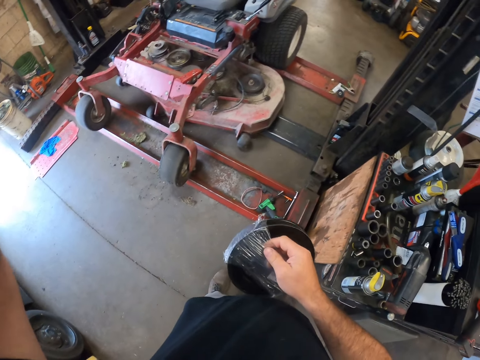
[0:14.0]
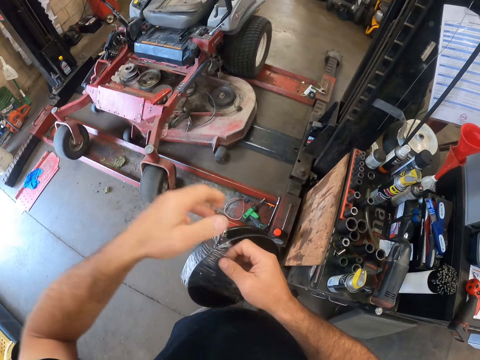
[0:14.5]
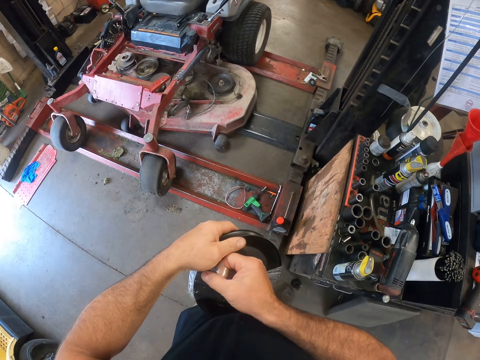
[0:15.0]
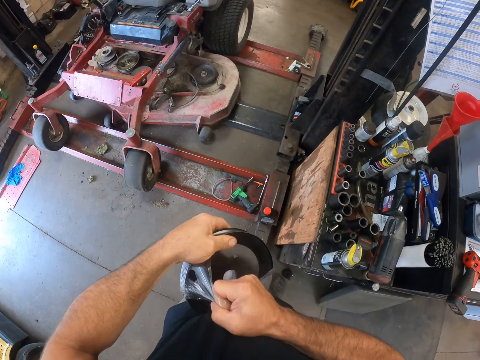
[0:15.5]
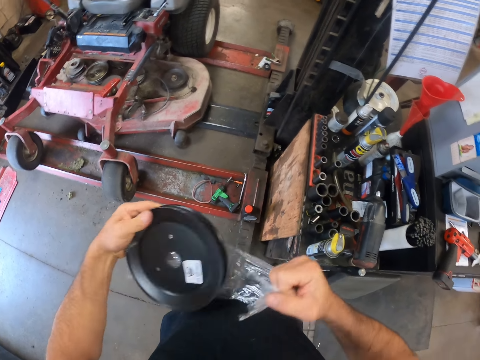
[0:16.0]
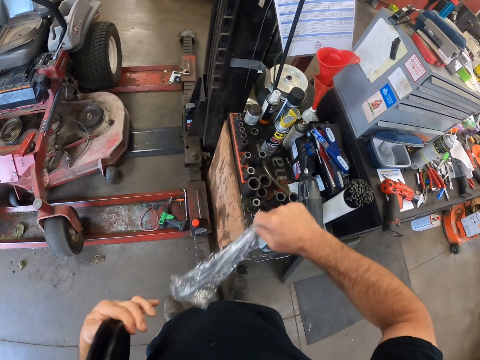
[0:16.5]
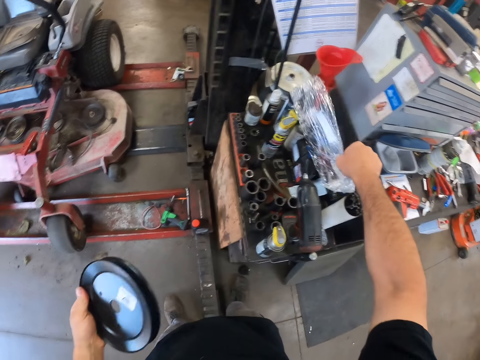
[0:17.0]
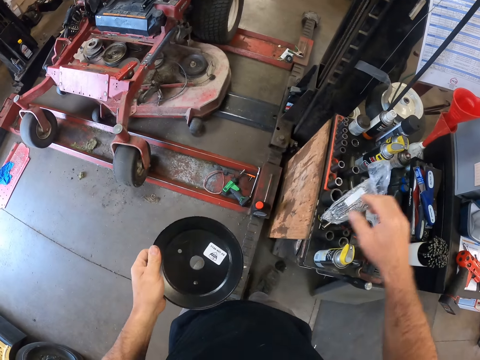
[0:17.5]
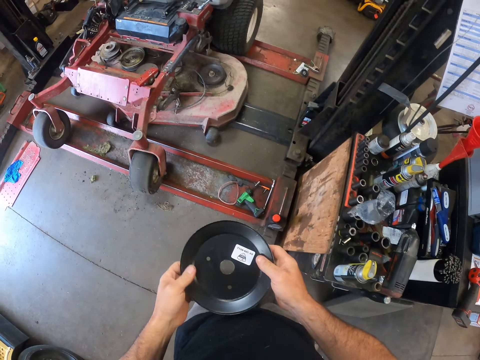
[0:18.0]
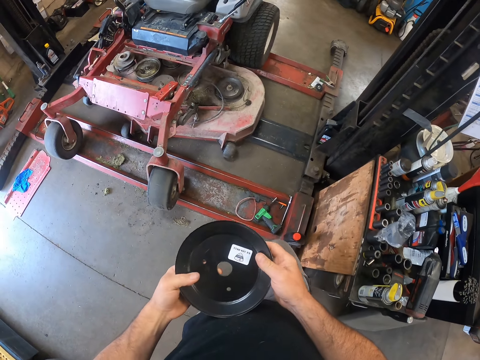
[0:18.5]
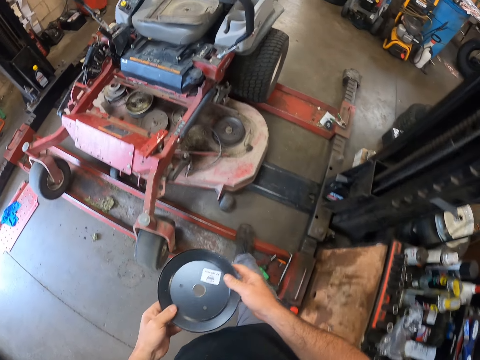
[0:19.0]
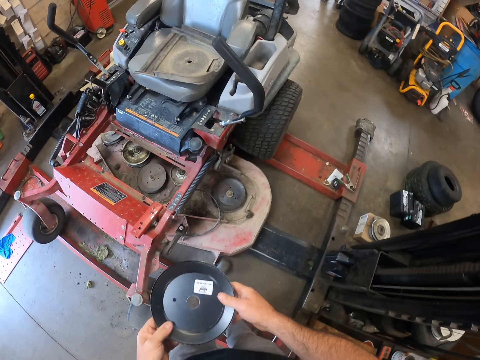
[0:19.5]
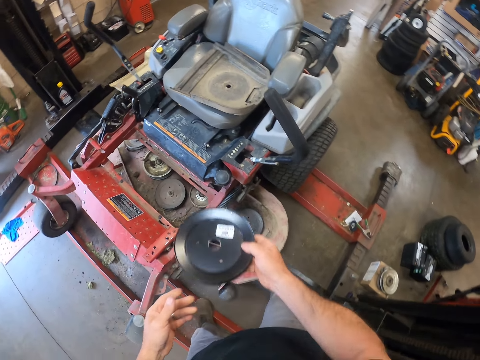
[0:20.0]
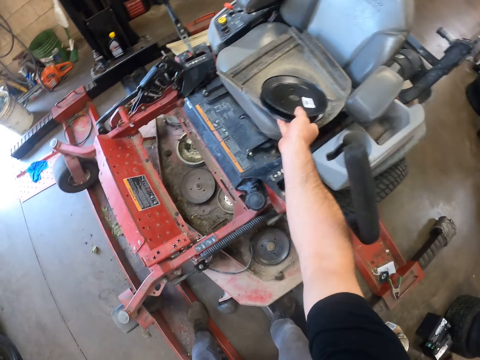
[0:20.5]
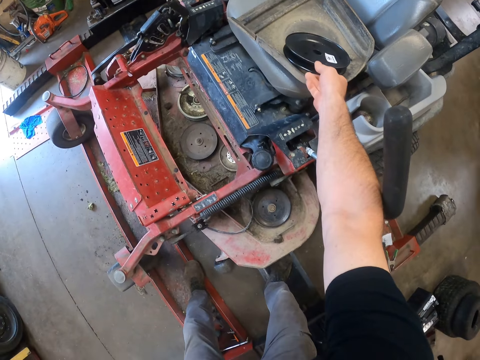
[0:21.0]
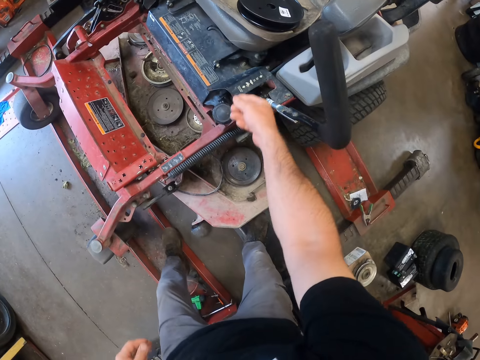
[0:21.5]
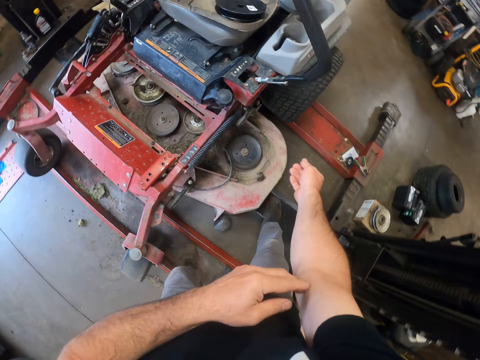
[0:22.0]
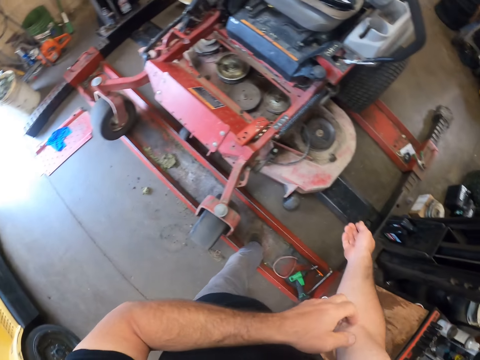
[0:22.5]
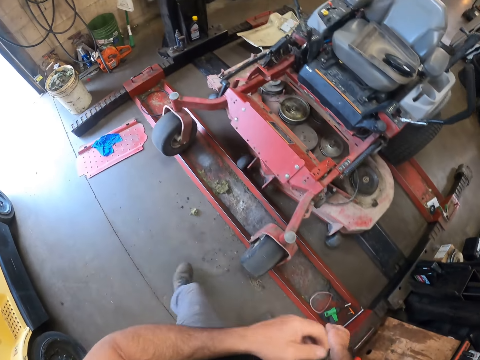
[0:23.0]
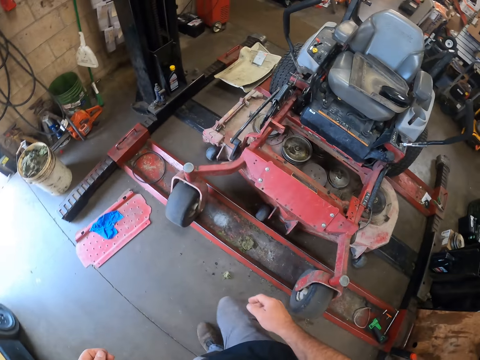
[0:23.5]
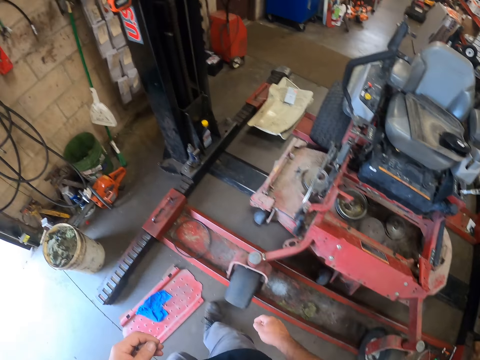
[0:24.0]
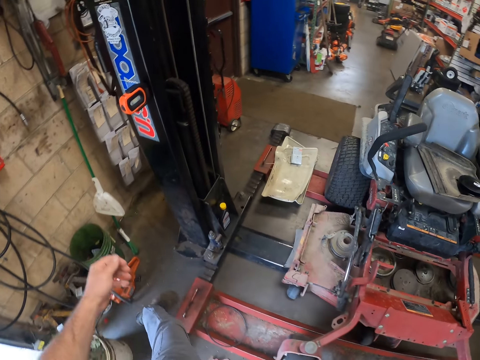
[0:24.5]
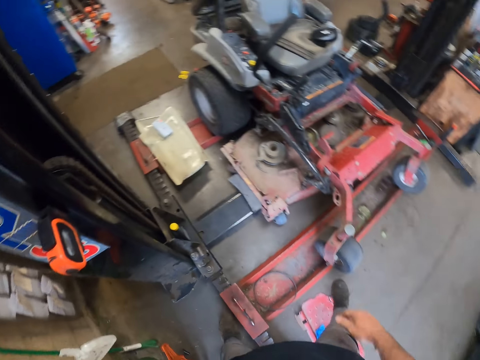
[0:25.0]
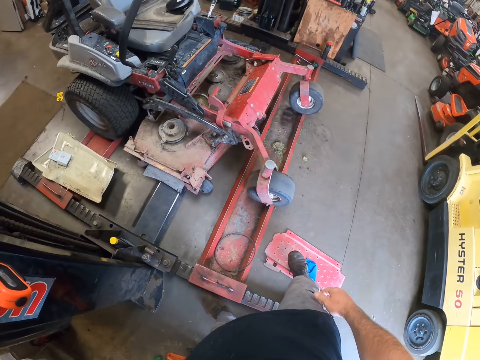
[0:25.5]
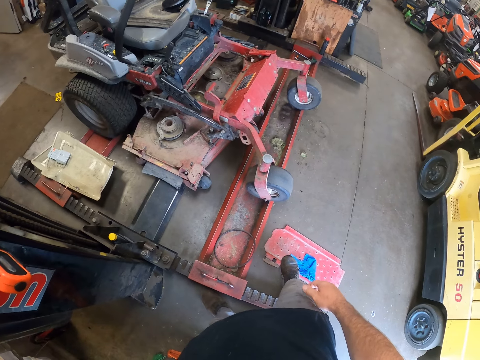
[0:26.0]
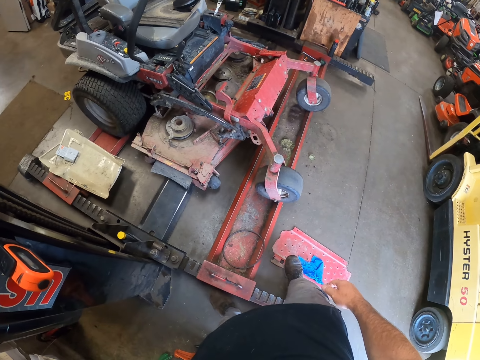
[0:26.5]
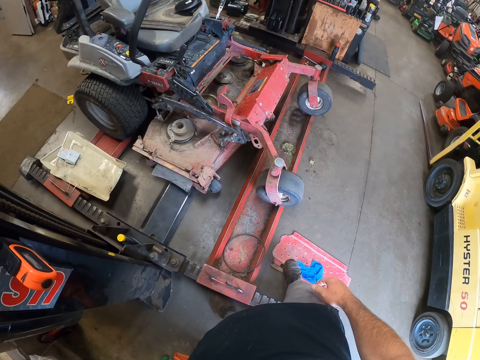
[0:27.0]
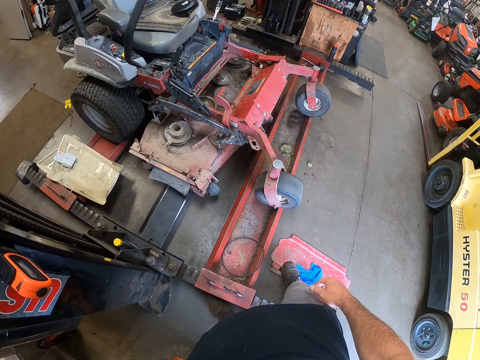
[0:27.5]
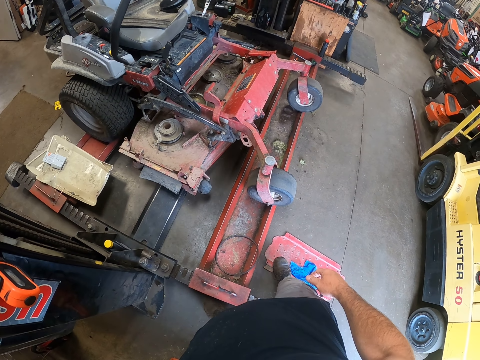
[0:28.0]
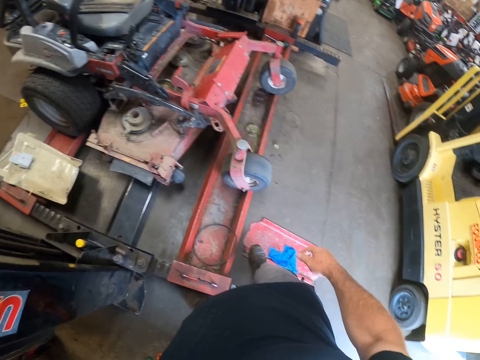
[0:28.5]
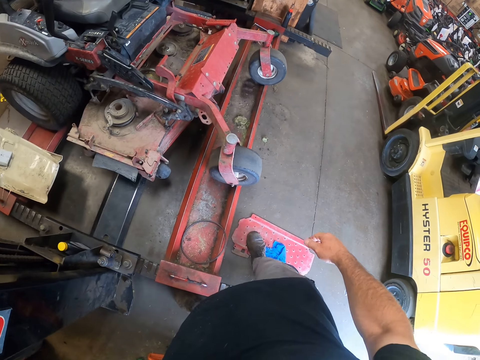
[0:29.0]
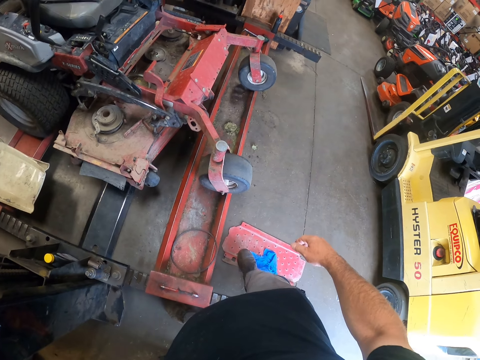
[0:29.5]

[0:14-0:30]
The camera wearer tears the polythene or nylon off the pulley. They throw the nylon on the cabinet top. They walk around the garage. They put the pulley on the lawn mower. They walk around the garage. They lift the lawn mower with the lawn mower lift.

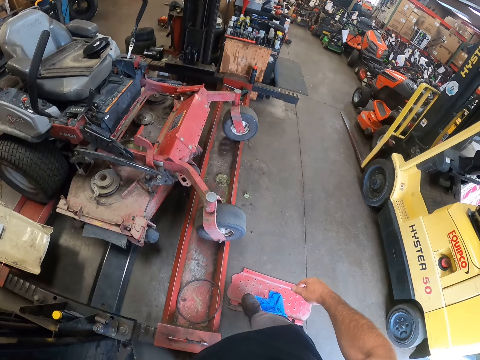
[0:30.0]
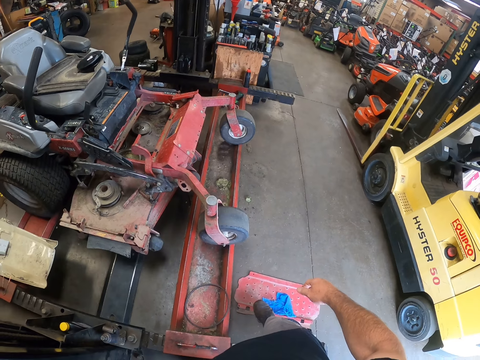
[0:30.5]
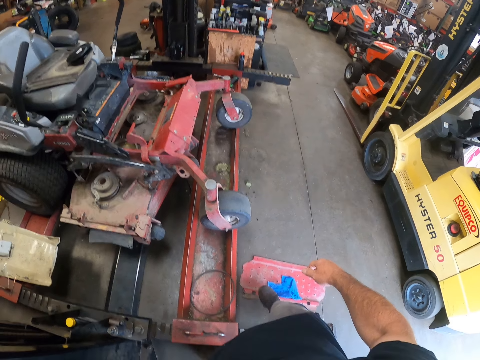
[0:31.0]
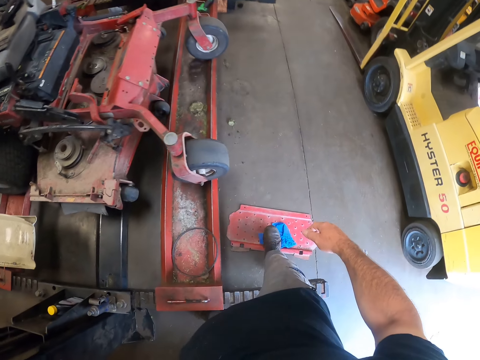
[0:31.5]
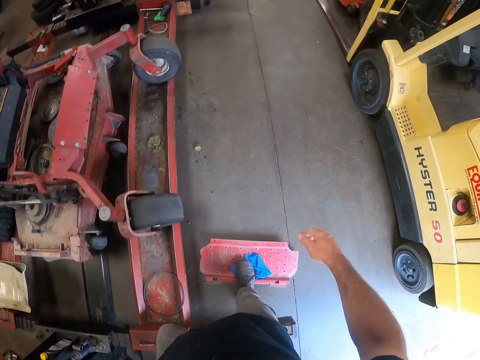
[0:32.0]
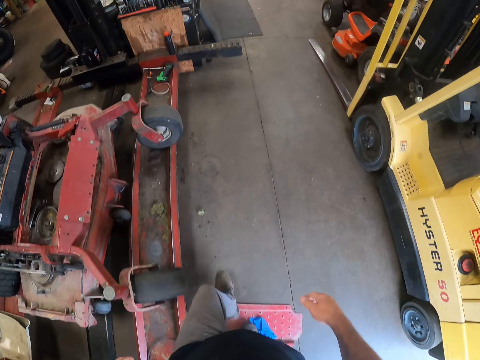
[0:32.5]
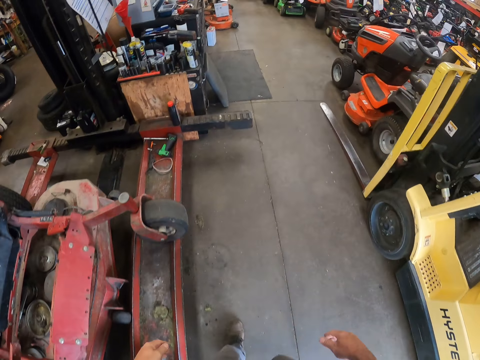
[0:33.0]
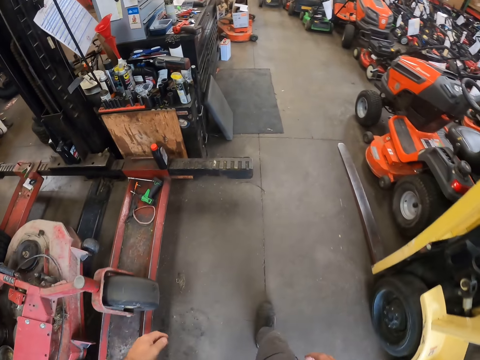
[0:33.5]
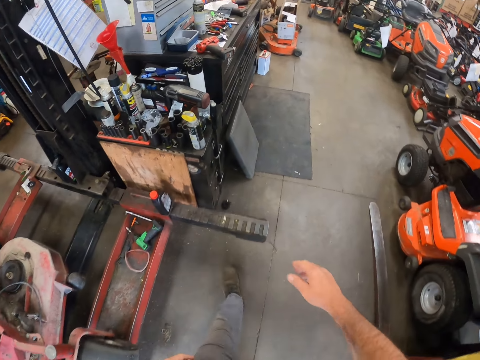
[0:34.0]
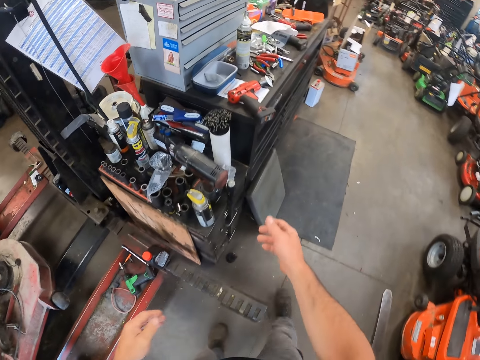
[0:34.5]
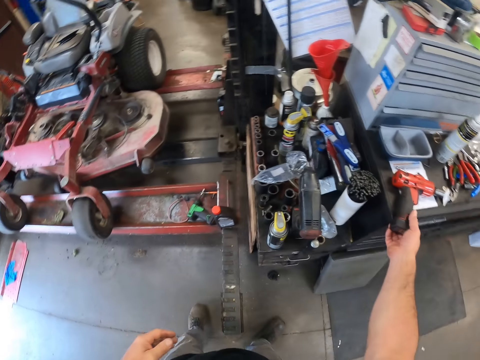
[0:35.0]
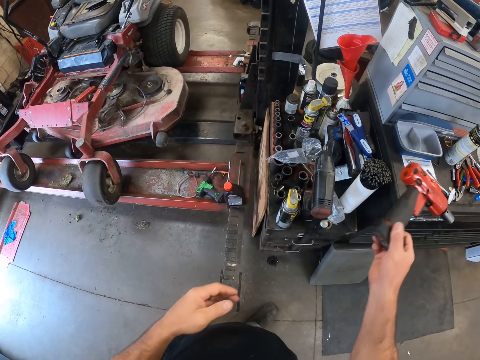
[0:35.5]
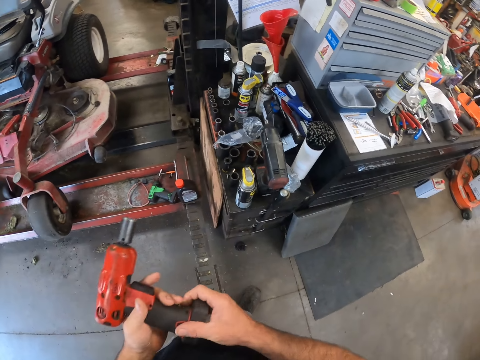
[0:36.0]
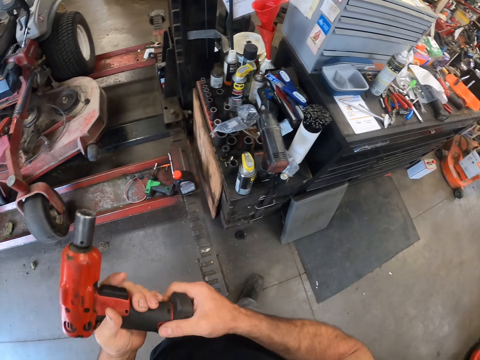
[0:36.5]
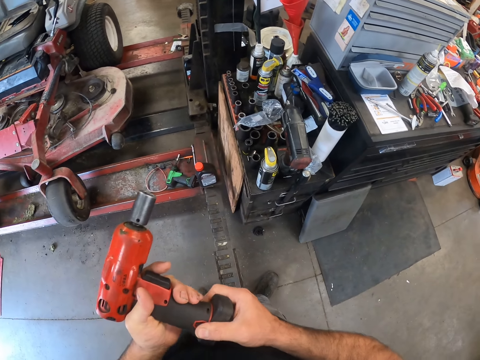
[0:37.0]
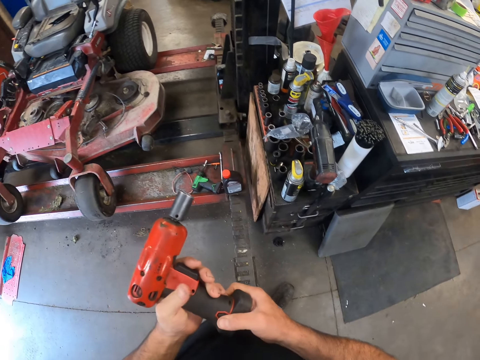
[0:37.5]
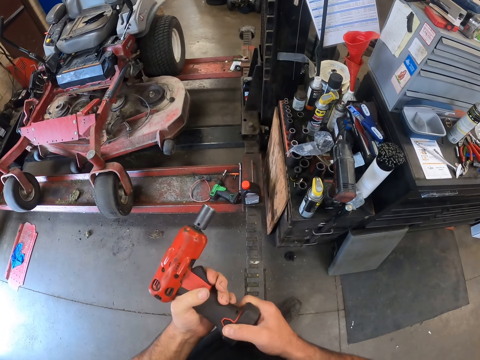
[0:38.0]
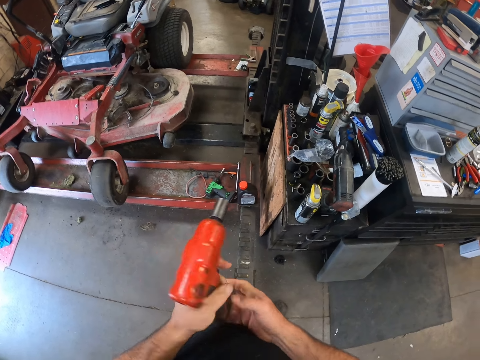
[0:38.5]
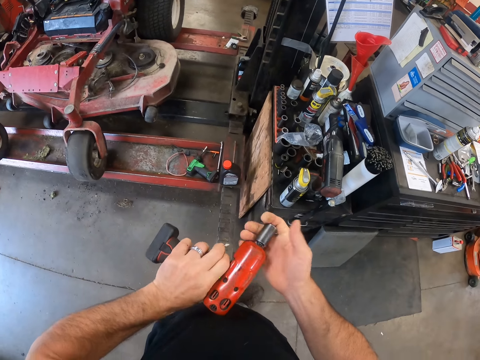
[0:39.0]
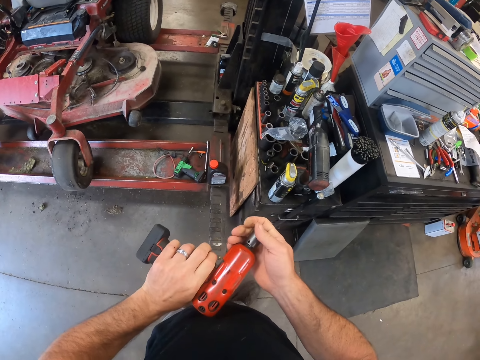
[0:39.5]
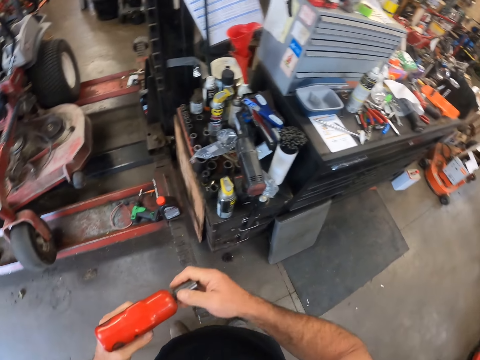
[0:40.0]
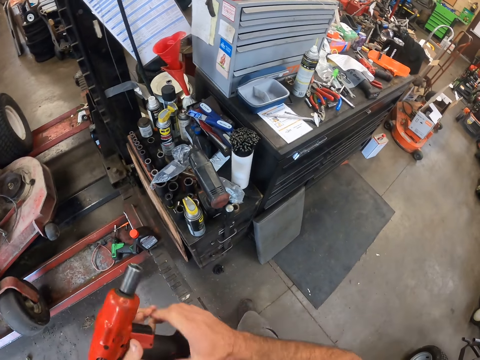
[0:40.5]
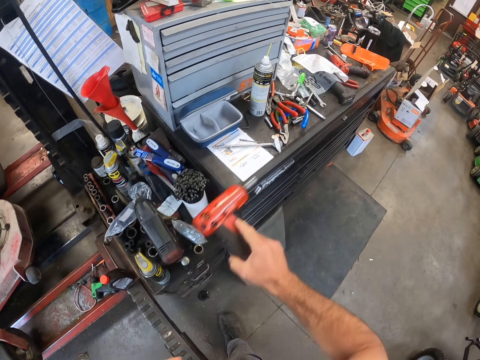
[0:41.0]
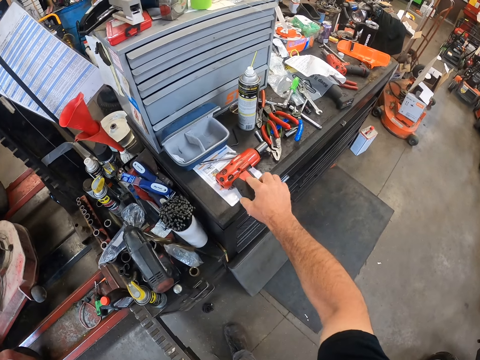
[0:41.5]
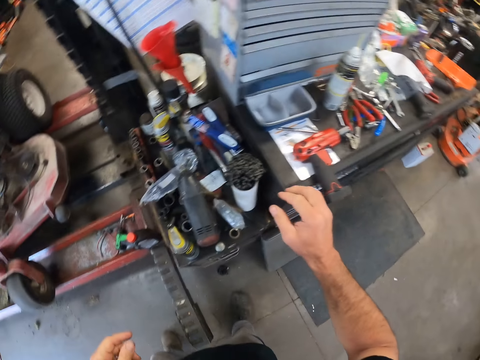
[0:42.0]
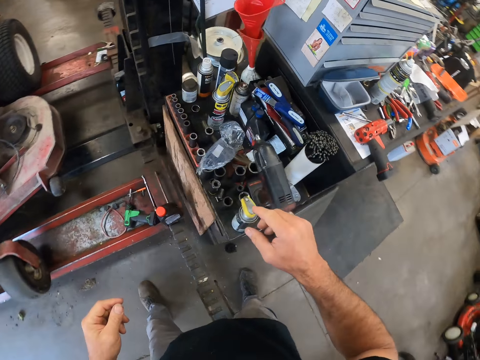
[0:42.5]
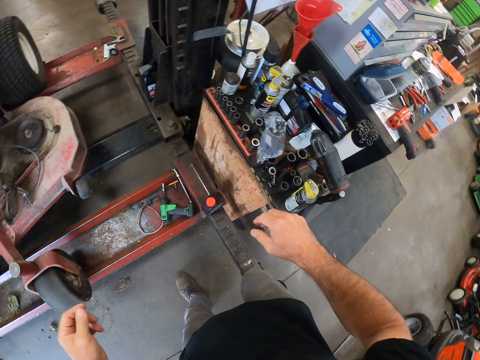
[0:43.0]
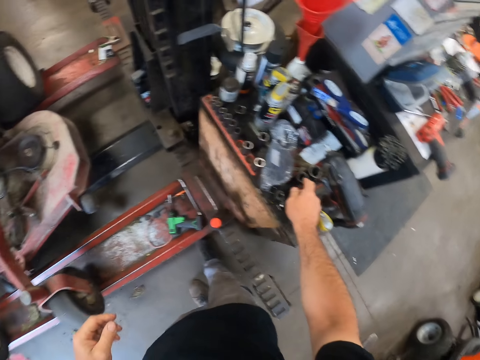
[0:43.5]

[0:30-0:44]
The camera wearer walks around the garage. They pick up a power drill or impact wrench on the cabinet top. They check the impact wrench. They tighten the battery of the power drill. They drop the power drill on the cabinet top.
